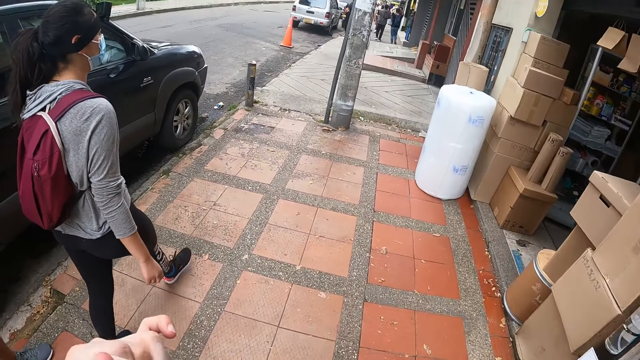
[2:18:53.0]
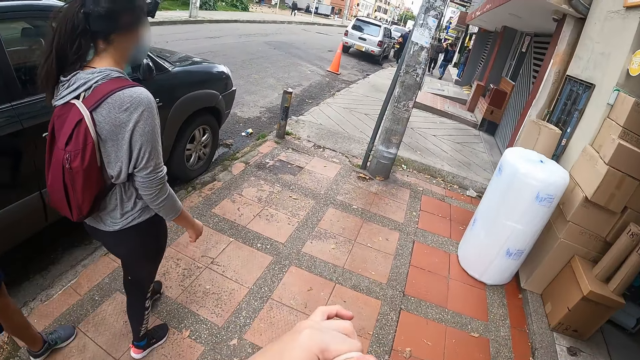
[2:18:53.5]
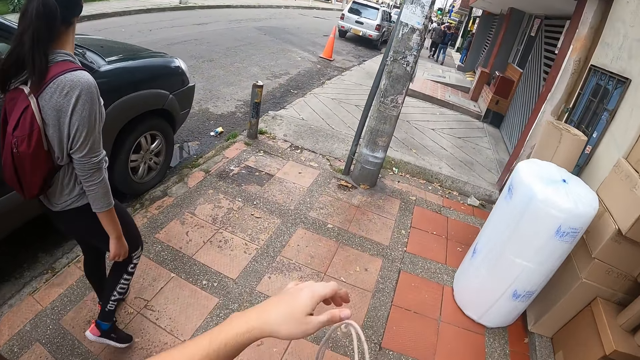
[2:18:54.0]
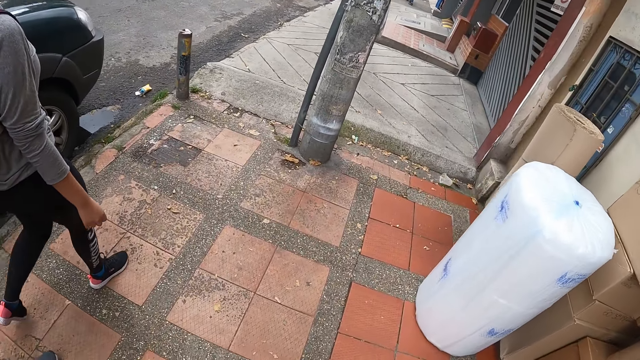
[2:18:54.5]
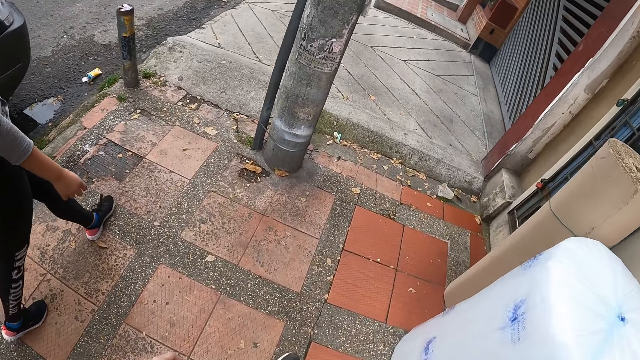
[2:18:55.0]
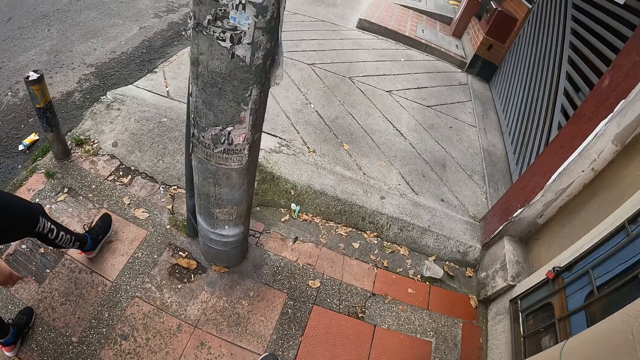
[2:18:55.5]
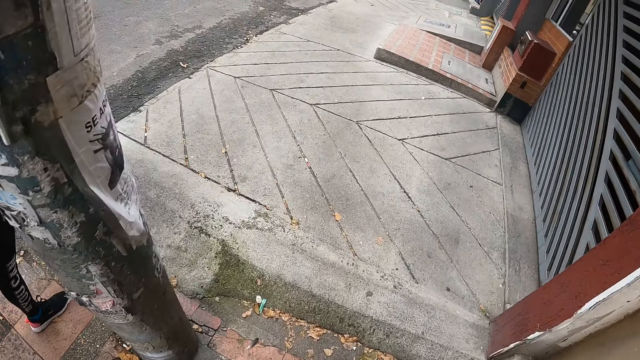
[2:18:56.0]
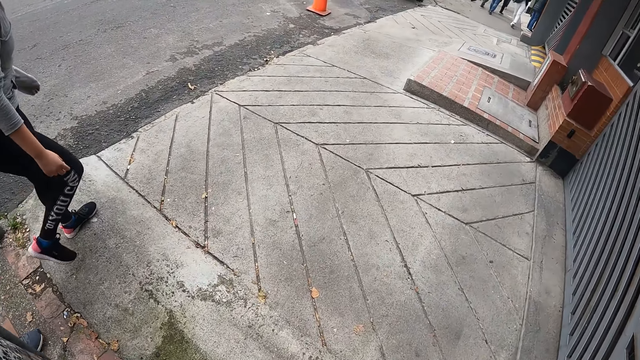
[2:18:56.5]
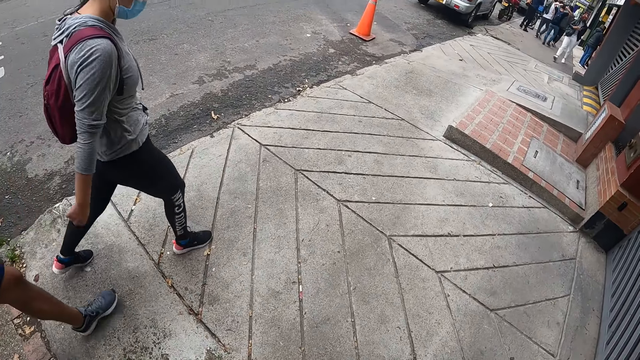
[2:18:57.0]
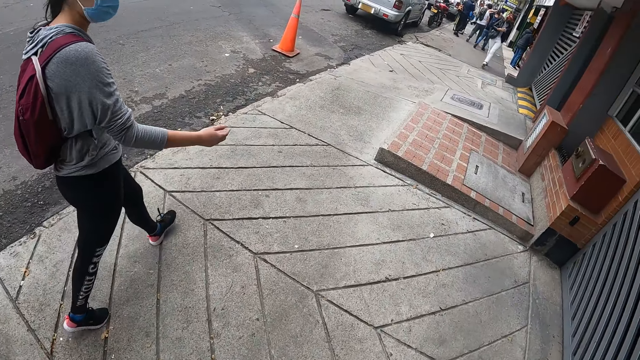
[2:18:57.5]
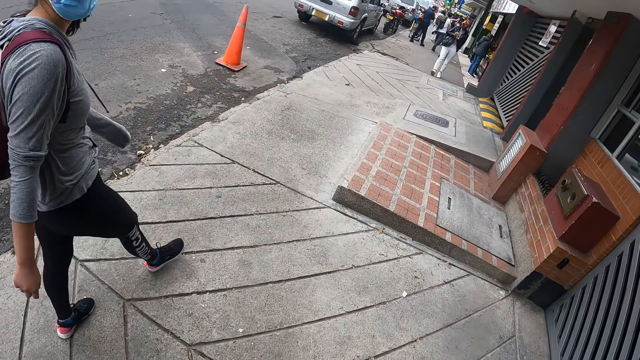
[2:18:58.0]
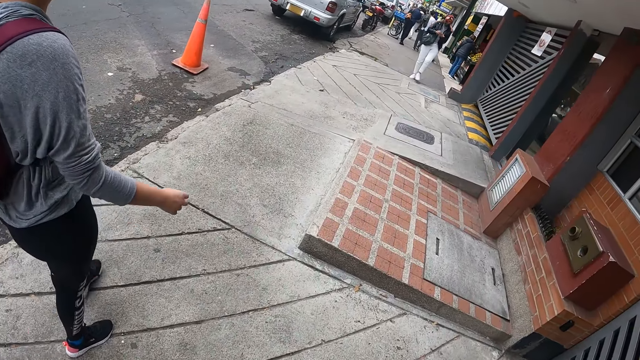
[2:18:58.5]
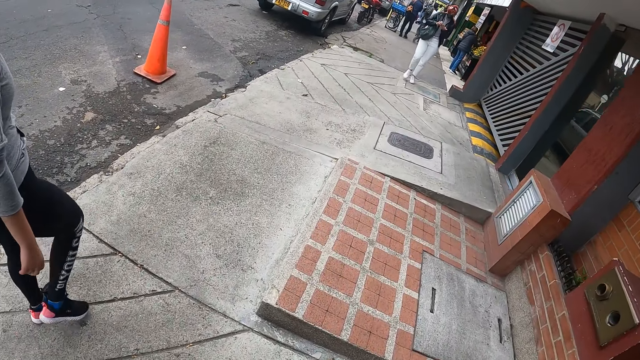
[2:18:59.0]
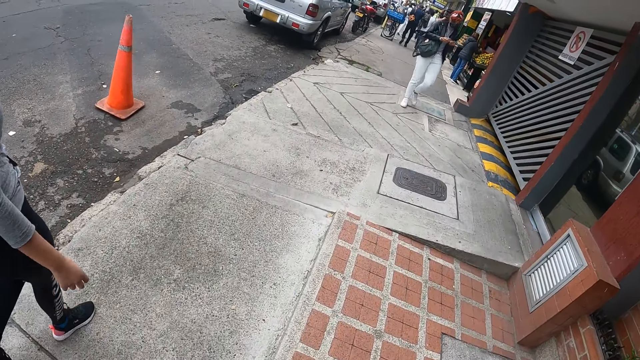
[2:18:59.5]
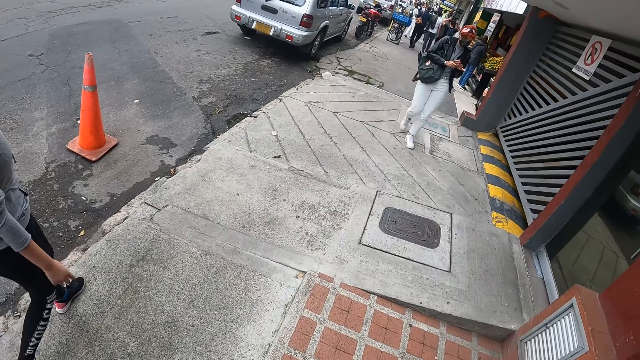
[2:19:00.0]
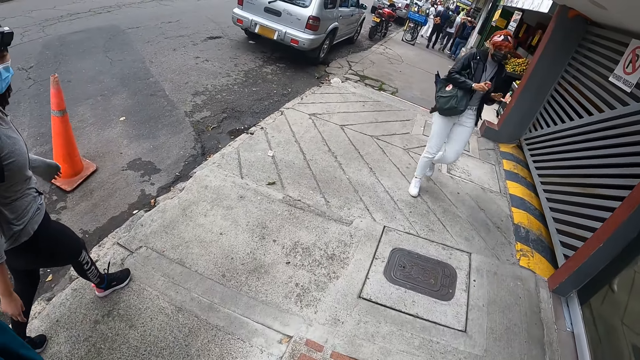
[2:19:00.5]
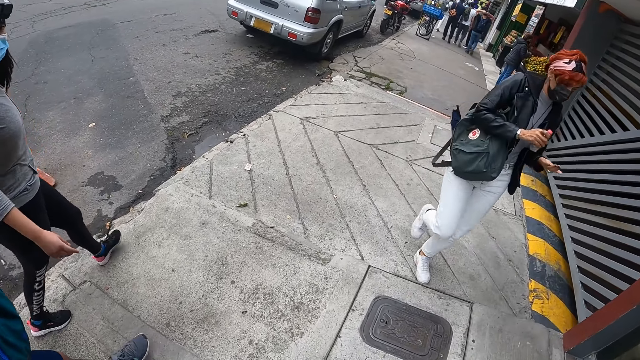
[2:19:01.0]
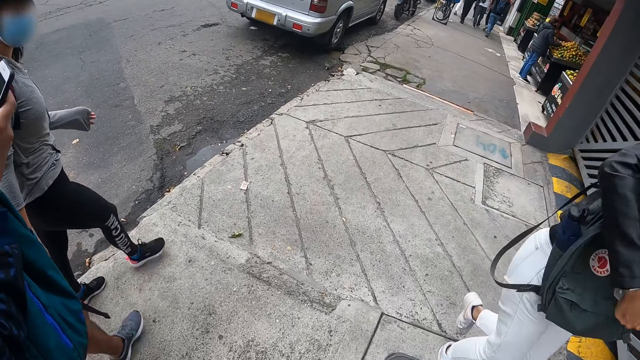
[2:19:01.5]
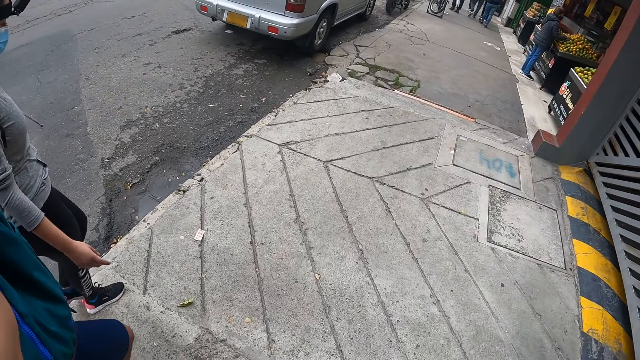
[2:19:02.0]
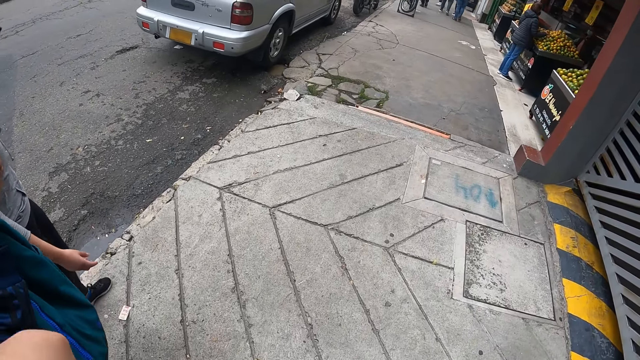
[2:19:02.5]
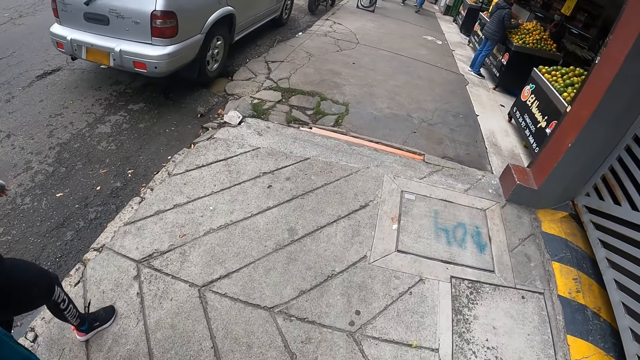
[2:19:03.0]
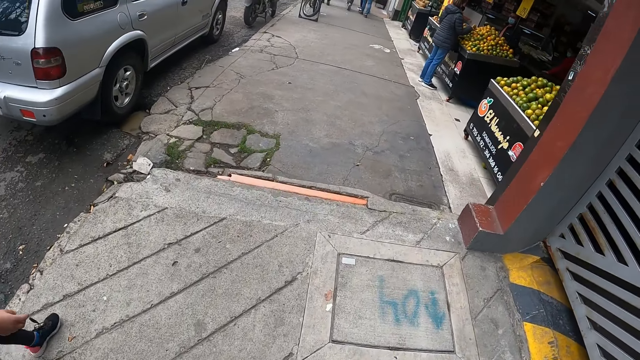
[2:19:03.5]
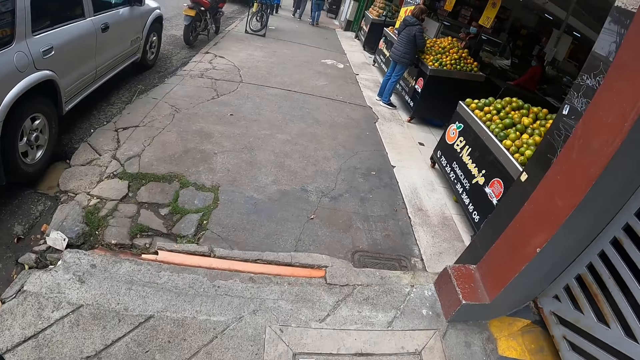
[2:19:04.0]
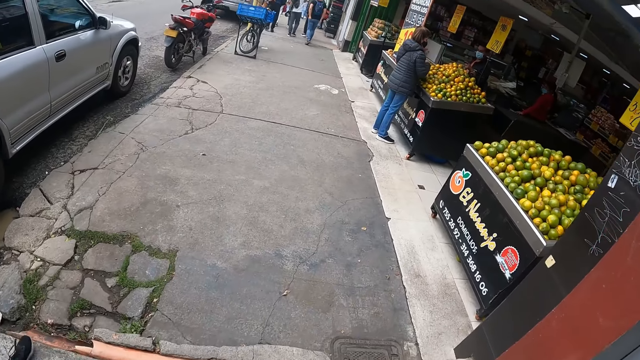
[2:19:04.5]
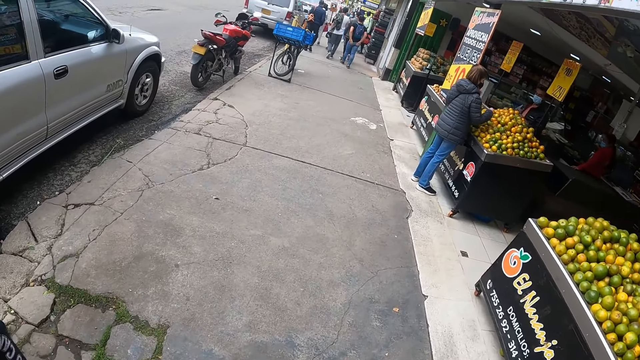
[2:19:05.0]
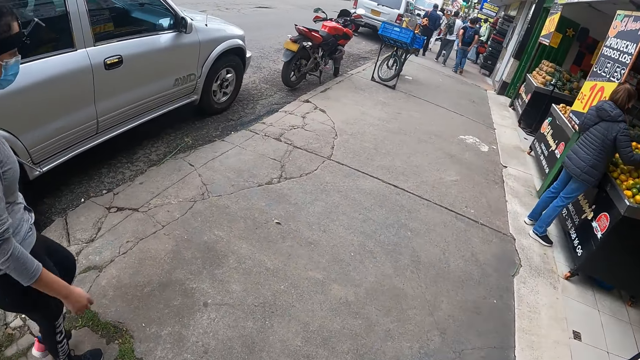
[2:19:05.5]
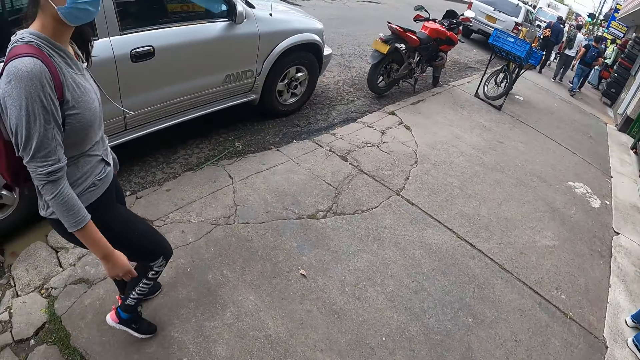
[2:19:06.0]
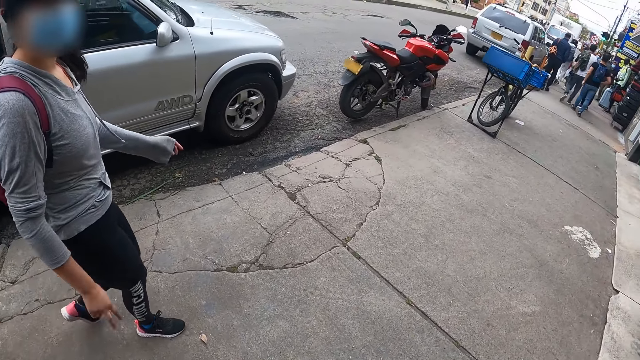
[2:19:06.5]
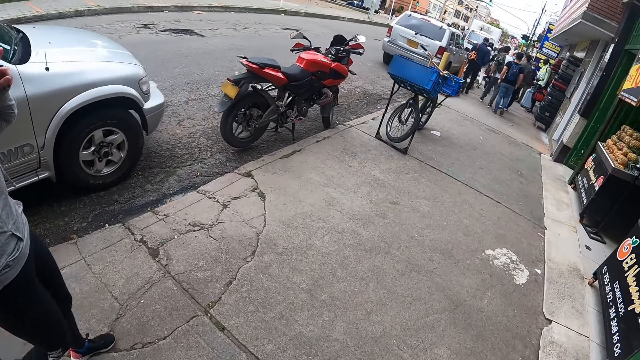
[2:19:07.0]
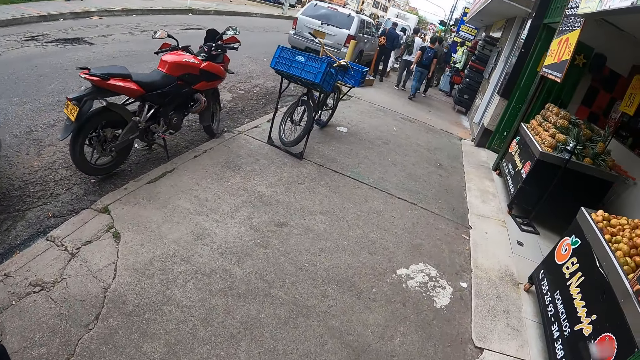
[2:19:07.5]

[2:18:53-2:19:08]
The camera wearer walks around. They interact with the woman. They use the phone. The woman walks around. The camera wearer looks around. The woman walks around.

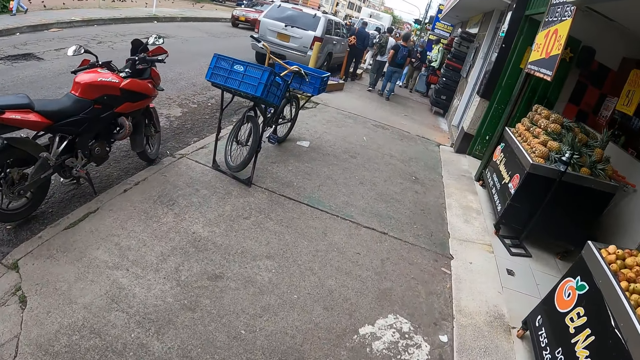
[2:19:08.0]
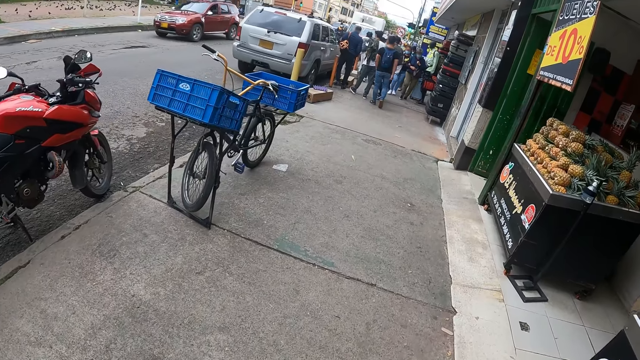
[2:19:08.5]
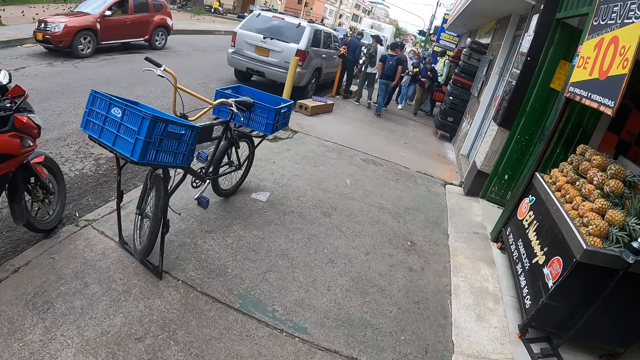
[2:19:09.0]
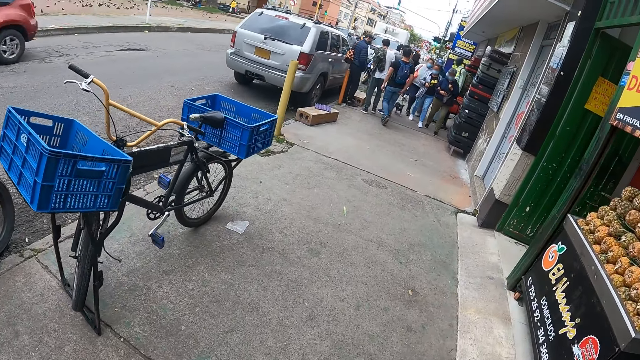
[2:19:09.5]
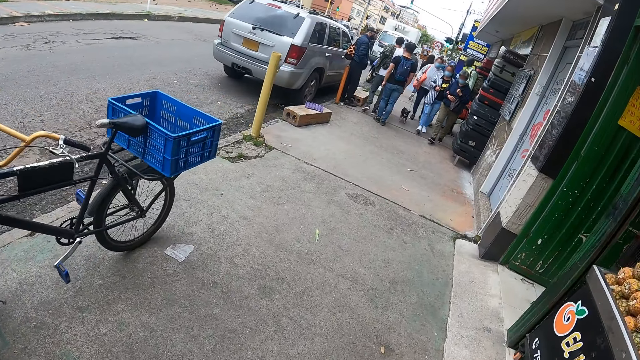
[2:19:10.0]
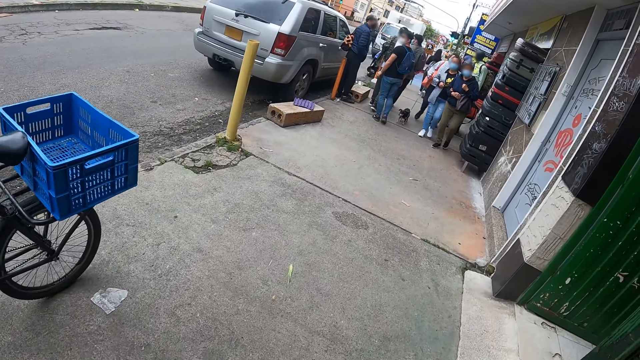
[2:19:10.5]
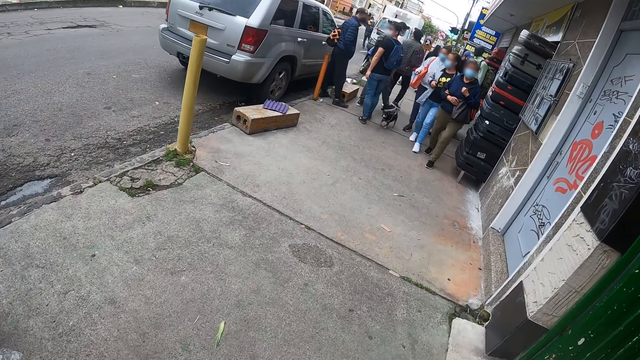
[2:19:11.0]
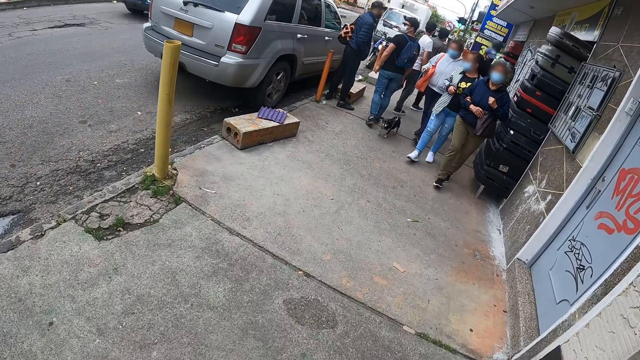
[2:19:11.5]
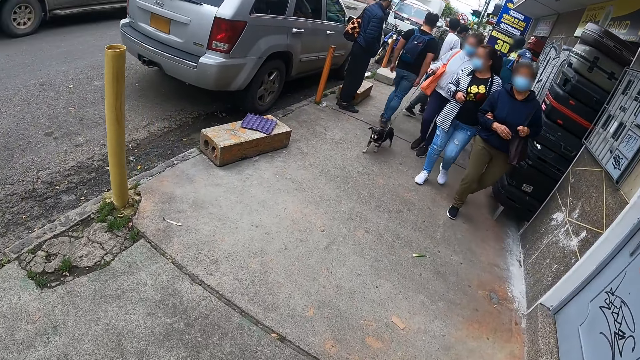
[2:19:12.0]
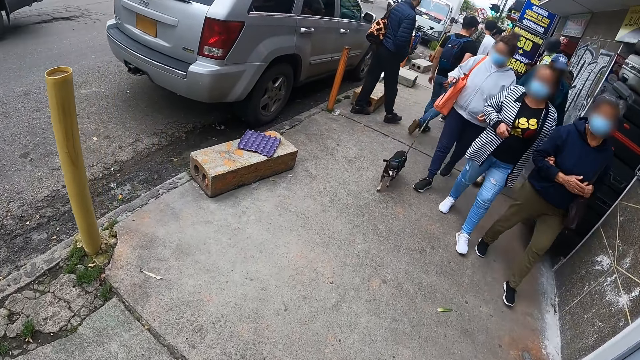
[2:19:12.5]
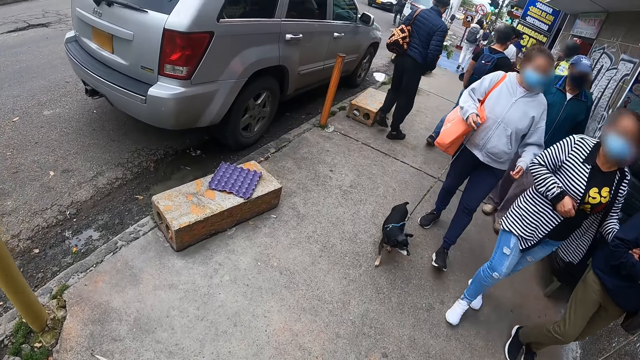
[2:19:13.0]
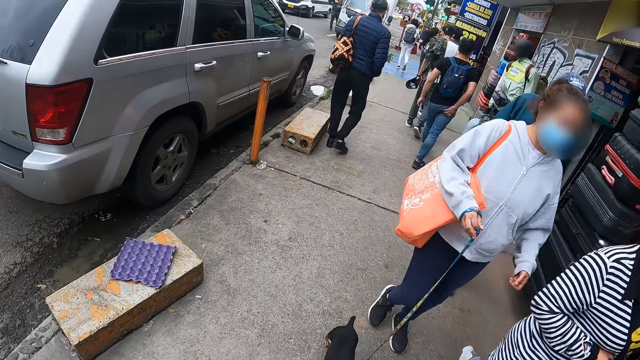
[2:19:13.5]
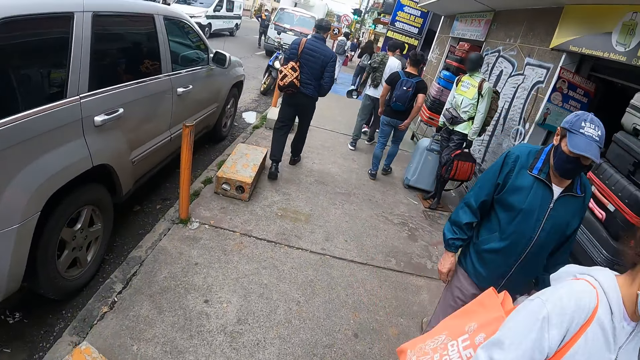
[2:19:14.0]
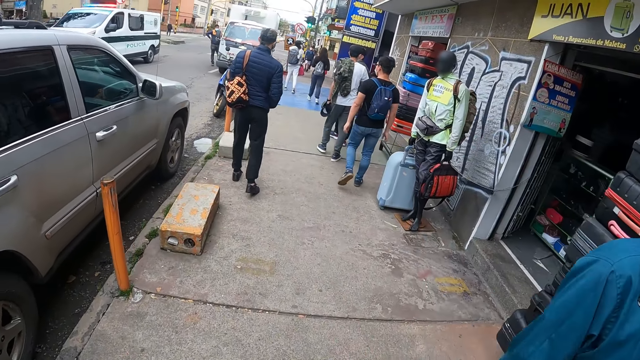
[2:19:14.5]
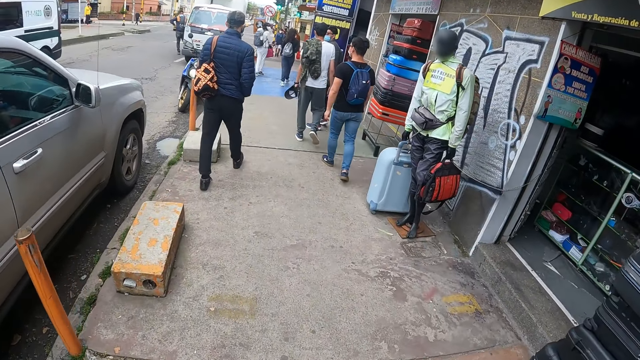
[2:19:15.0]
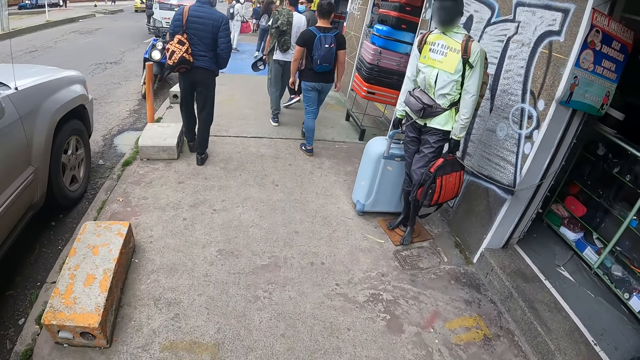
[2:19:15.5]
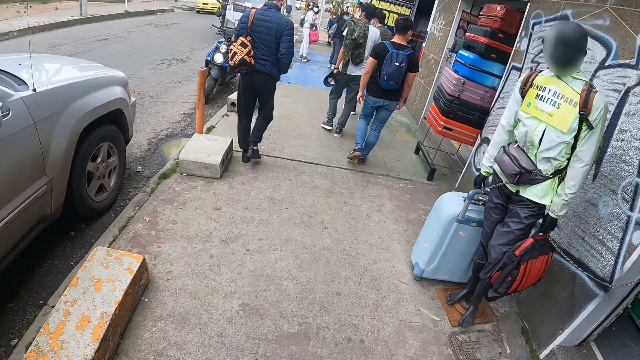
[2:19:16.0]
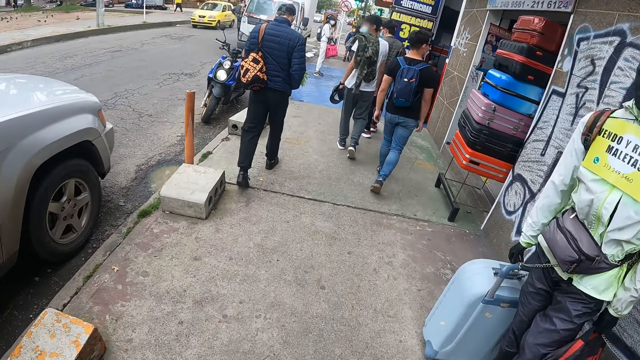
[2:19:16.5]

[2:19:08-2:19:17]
The camera wearer looks around.
